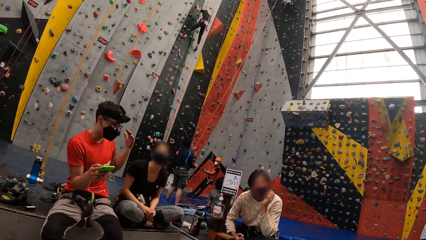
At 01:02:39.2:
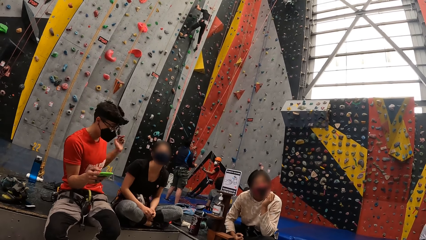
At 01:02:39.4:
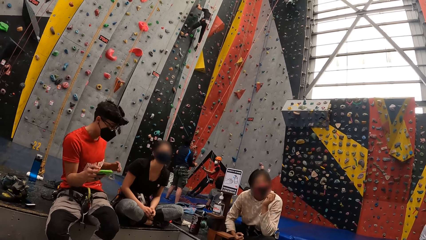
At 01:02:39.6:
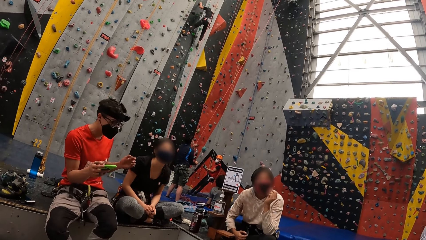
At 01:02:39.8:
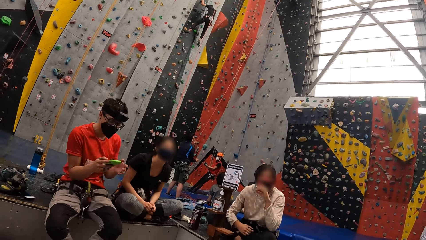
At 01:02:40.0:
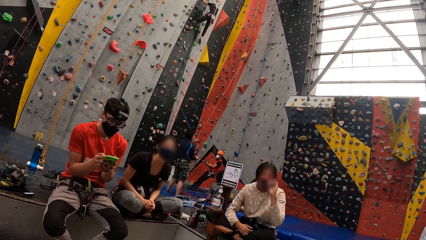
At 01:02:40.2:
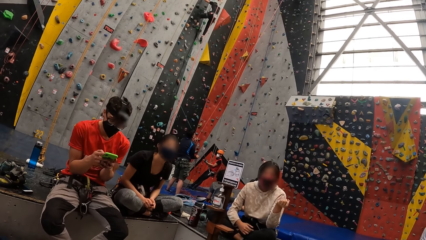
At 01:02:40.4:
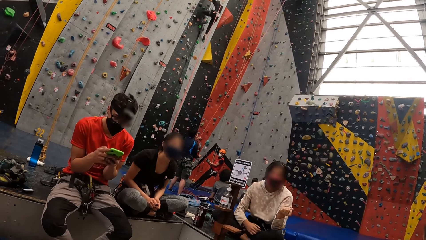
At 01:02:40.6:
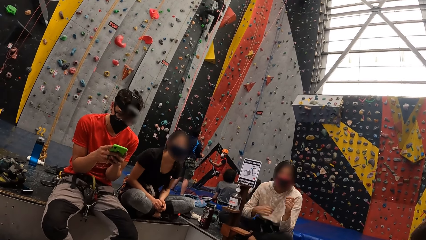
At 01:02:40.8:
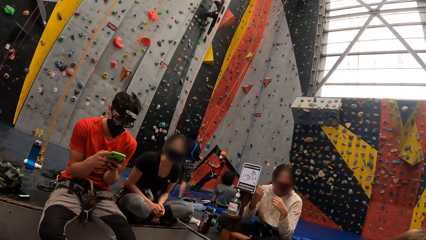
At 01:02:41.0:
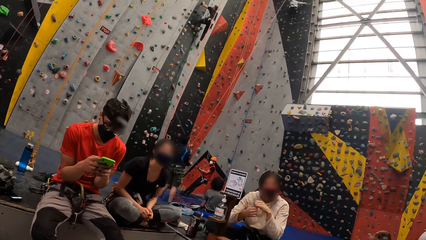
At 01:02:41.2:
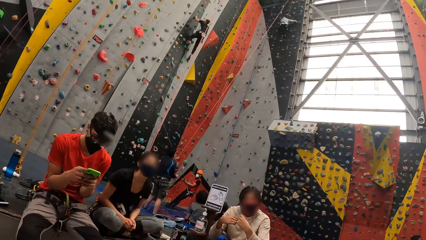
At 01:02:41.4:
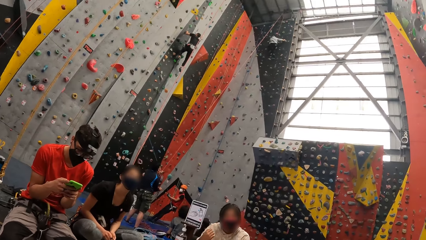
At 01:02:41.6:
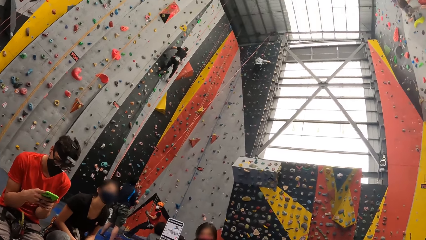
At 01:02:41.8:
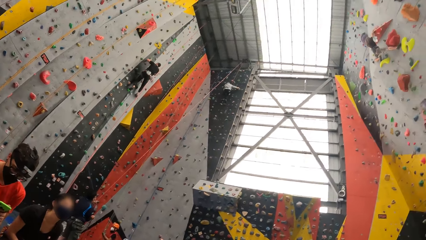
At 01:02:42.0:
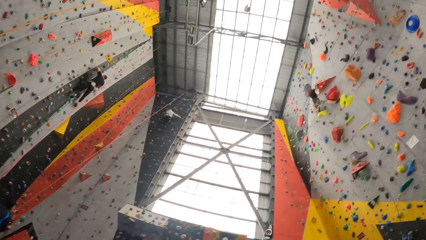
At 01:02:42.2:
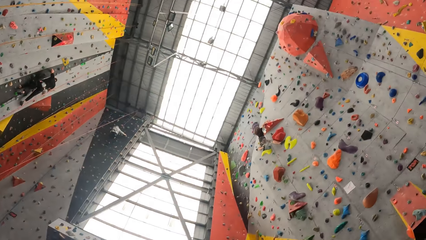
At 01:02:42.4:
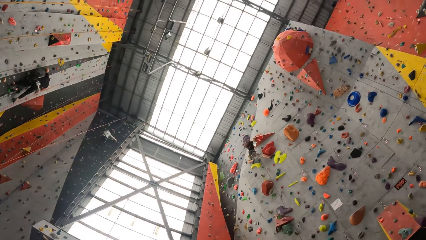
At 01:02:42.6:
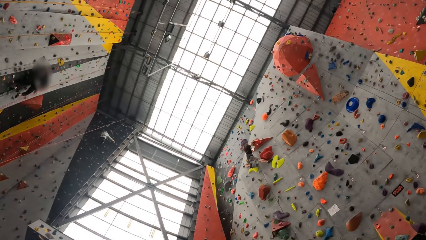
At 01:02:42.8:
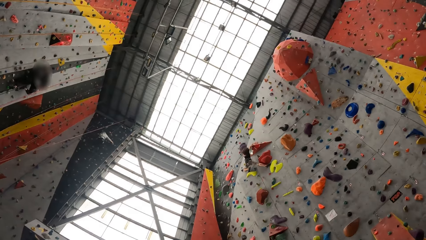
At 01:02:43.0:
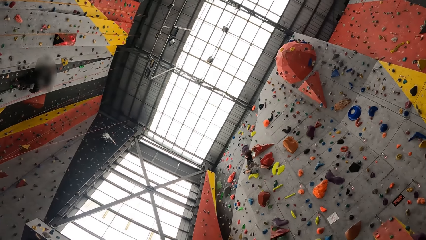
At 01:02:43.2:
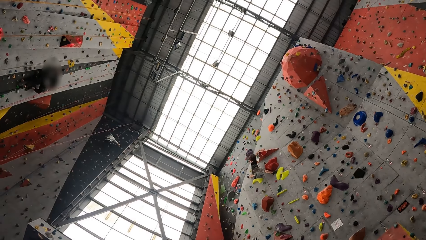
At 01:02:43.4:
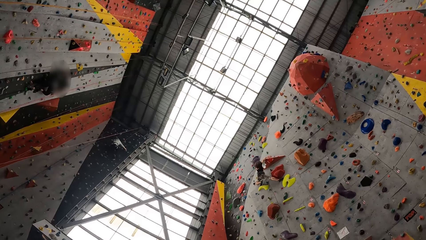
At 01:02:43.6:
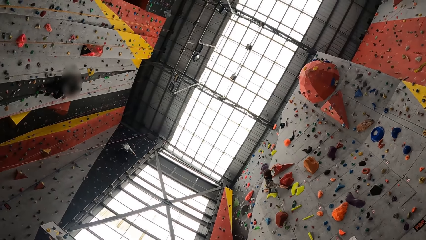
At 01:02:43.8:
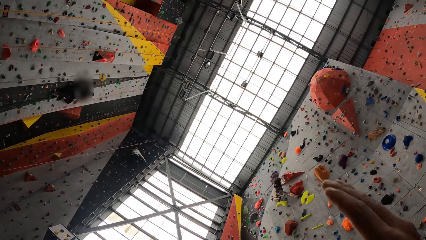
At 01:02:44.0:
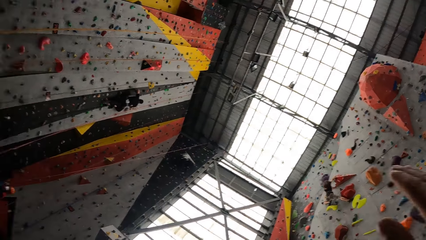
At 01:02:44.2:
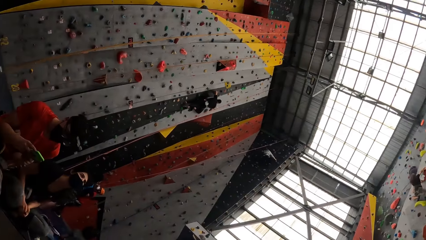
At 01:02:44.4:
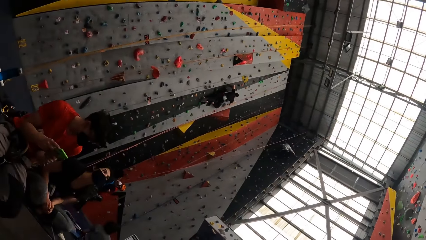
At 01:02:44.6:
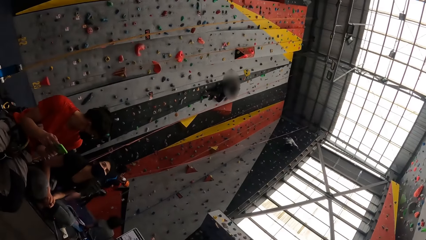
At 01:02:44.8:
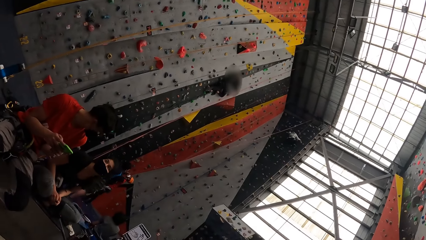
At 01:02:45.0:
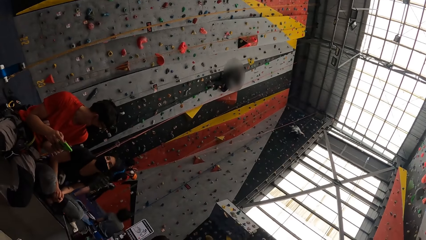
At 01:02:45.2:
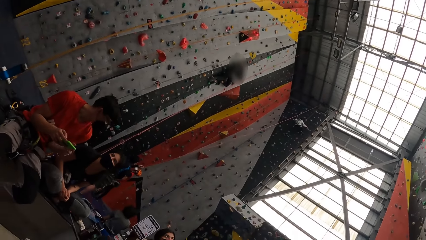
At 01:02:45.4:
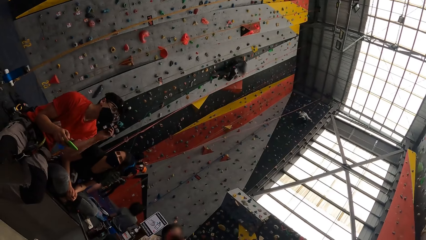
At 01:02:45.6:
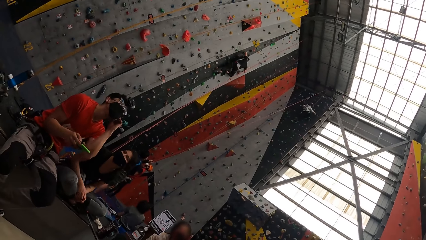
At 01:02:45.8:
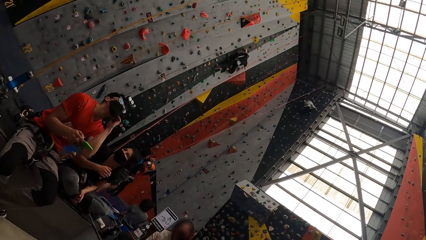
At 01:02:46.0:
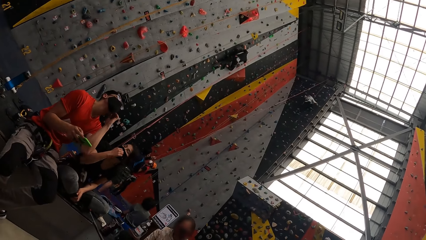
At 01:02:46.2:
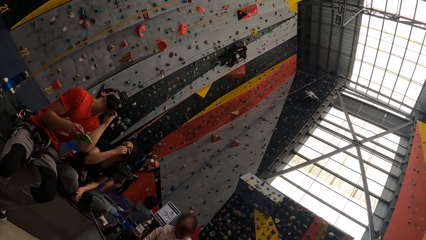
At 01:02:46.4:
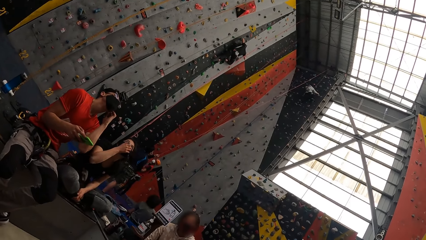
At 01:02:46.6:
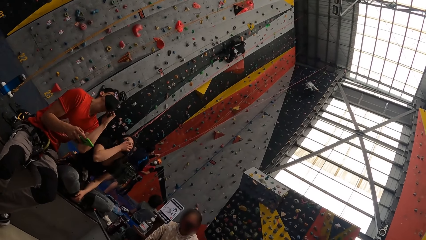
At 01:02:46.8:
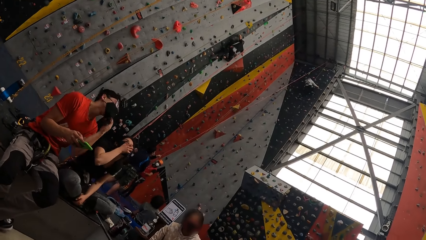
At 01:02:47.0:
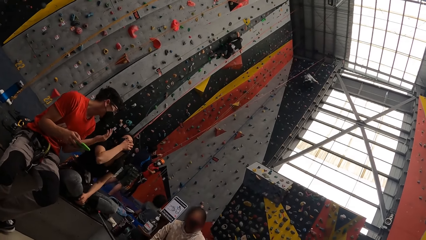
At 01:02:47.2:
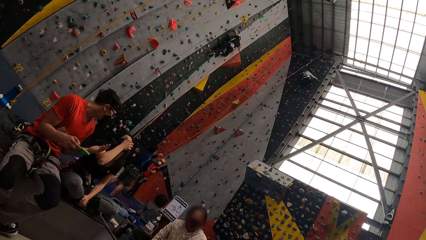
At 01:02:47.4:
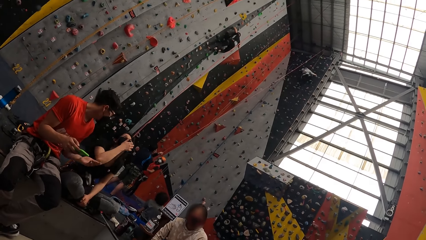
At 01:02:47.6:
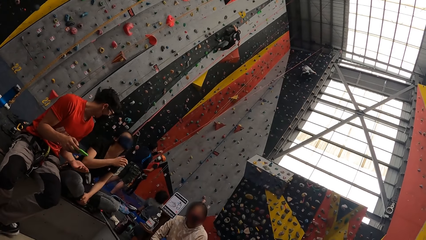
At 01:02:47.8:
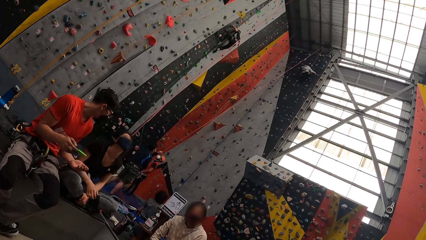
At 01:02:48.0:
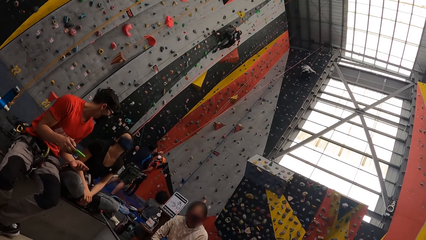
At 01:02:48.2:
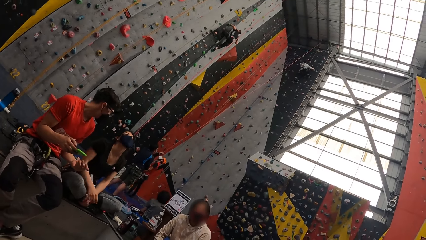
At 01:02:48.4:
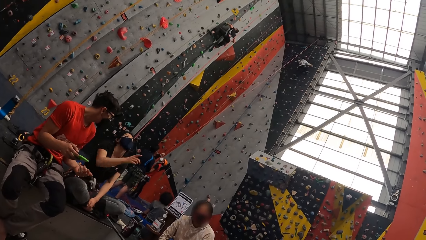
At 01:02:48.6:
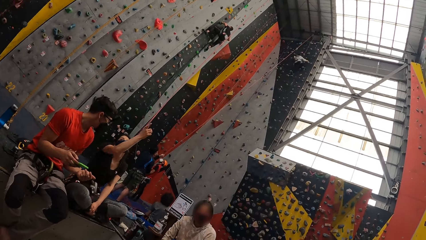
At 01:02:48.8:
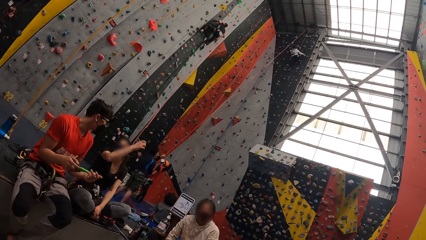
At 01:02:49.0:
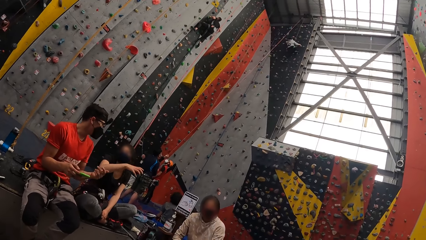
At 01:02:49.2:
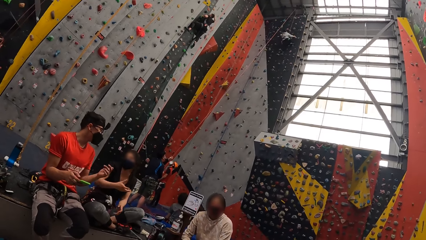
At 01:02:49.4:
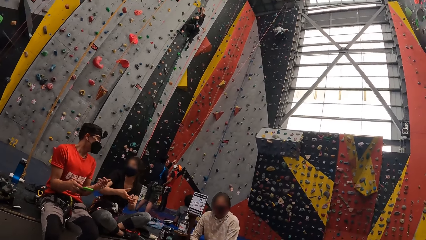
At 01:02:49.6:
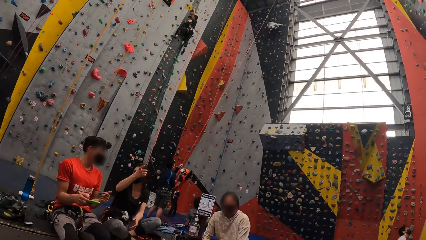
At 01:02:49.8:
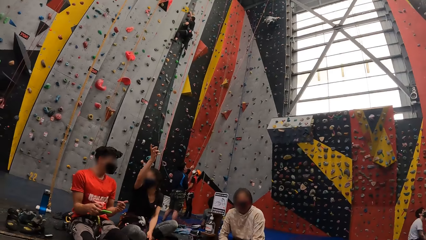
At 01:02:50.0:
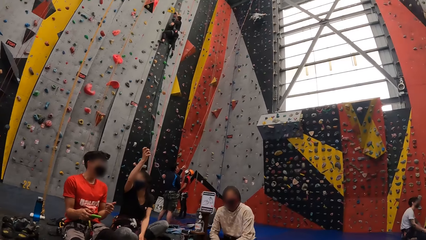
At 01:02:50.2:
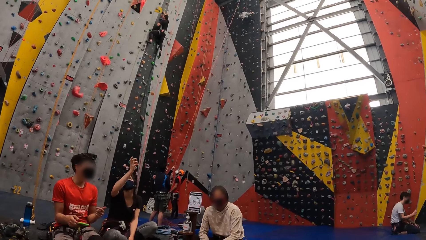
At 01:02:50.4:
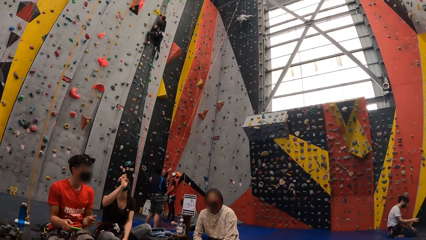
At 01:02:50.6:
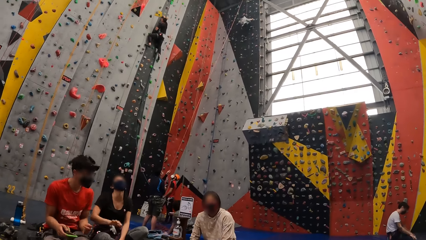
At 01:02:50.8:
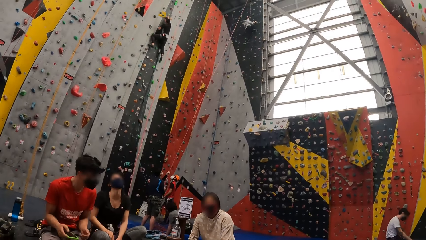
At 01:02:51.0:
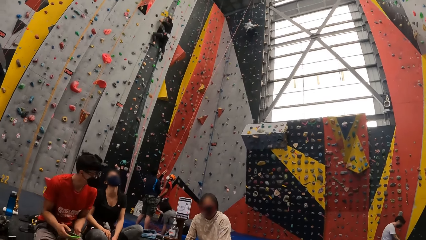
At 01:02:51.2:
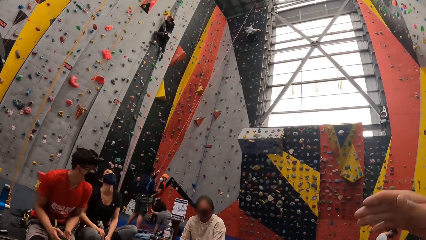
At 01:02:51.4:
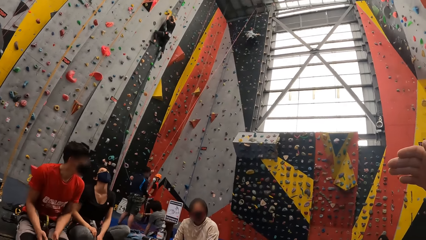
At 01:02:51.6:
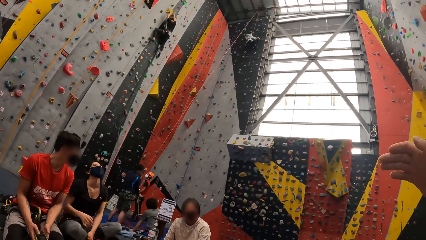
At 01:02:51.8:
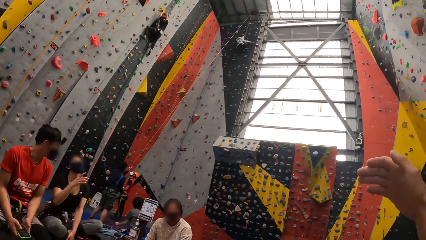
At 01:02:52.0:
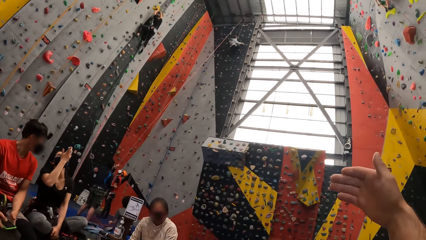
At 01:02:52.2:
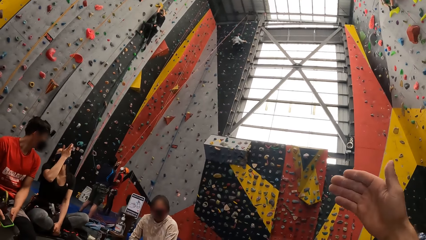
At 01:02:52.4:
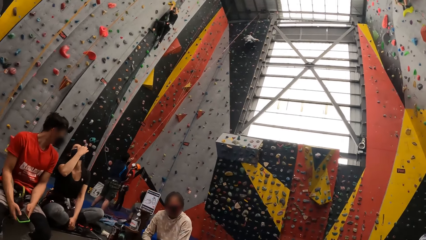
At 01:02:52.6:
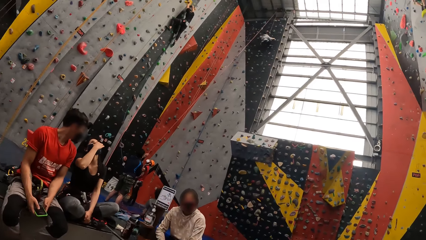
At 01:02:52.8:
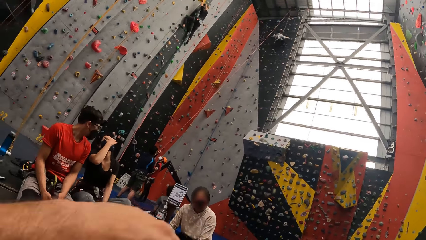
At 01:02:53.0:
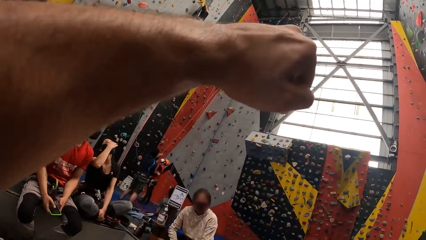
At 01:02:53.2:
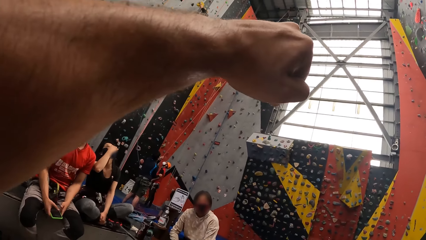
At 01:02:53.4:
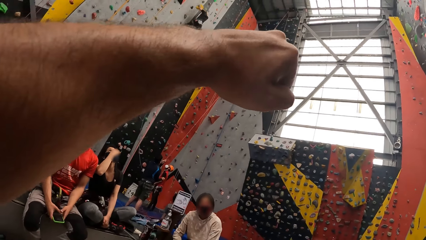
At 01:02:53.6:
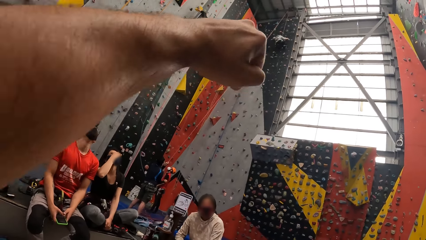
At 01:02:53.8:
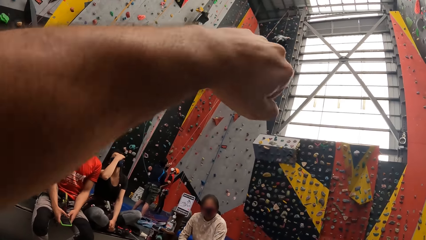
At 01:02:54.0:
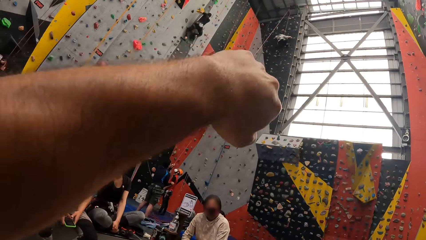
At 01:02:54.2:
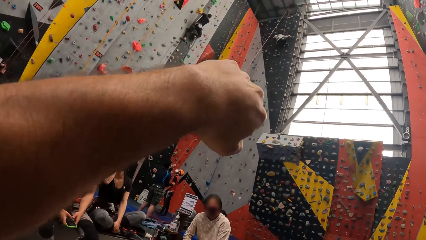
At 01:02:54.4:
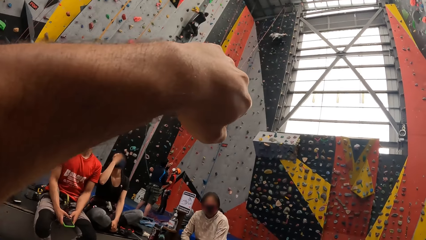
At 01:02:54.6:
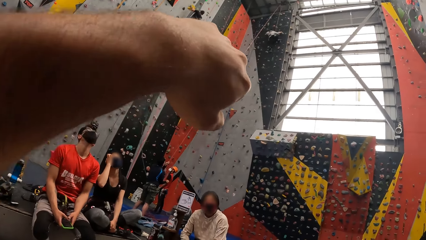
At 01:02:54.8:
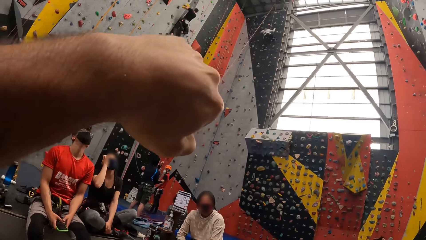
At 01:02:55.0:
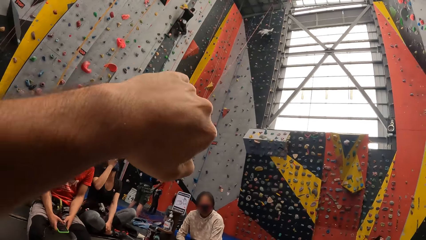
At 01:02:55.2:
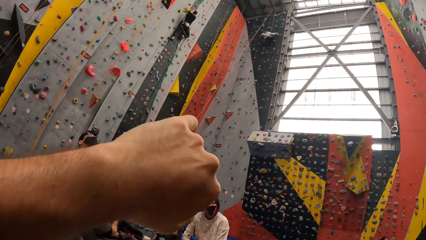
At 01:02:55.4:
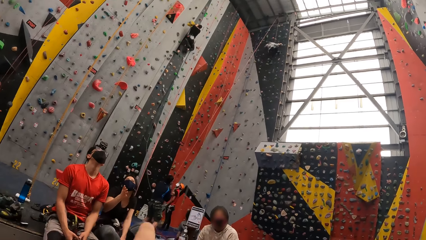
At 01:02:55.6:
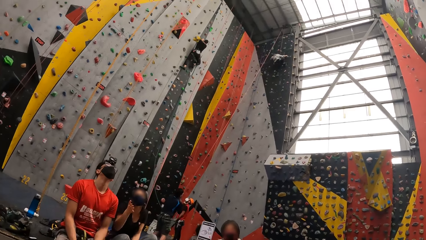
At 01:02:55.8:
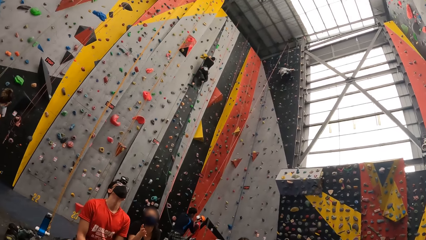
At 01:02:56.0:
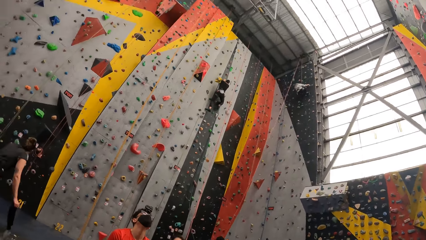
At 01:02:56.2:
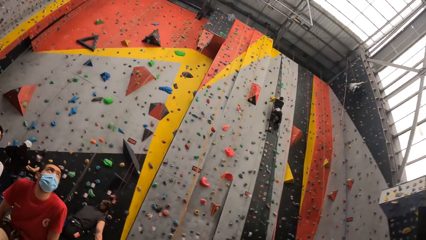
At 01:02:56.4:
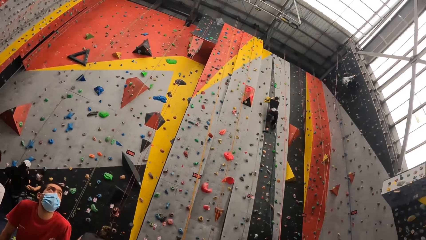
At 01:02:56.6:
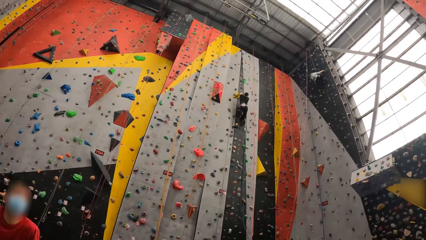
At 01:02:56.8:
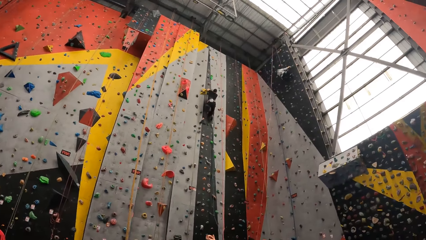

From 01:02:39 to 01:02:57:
A man gestures with his hands. The camera wearer looks up at the ceiling. He lifts a hand. Another man looks up at the ceiling. A lady points at the ceiling with her hand. The camera wearer looks around. The lady lowers her hand. The camera wearer raises his hand up. He moves a hand and gestures with his other hand. He lowers his hand.
